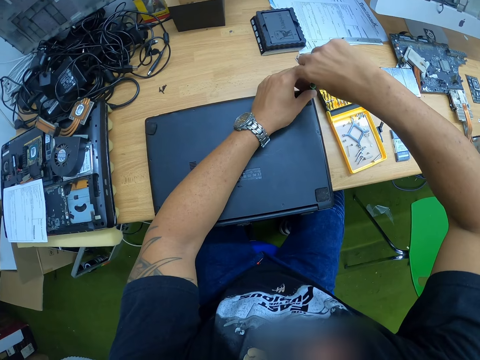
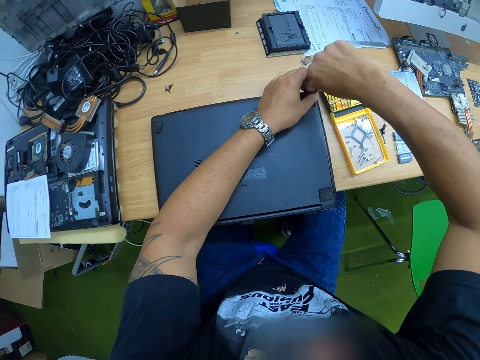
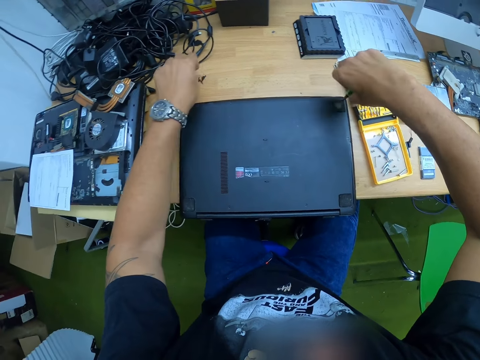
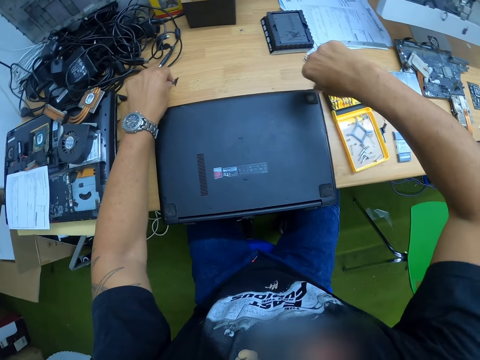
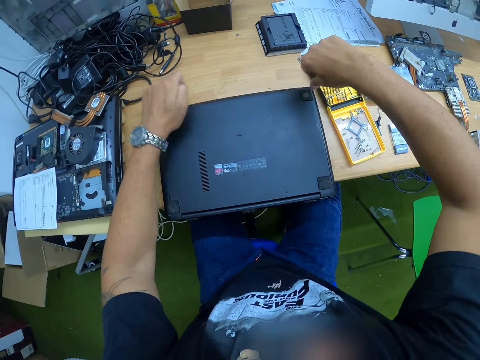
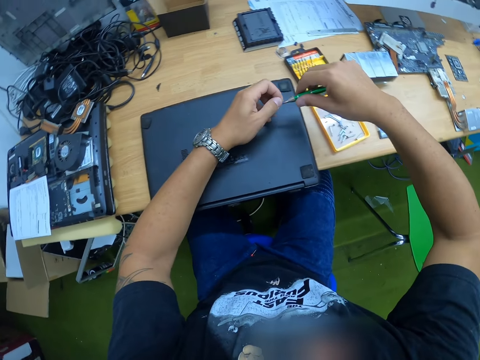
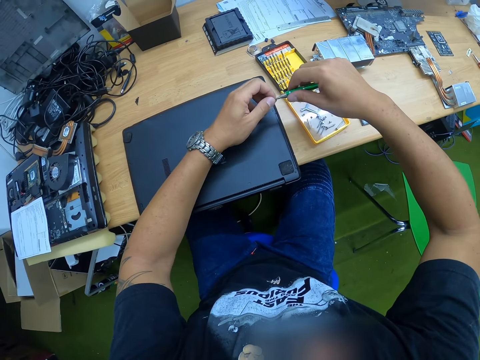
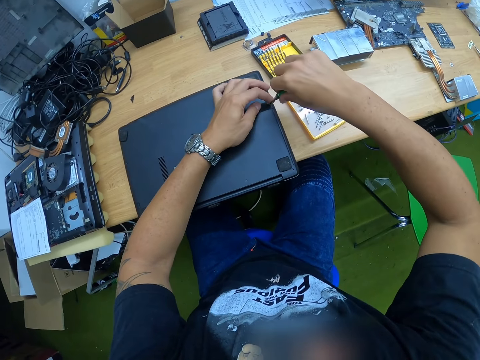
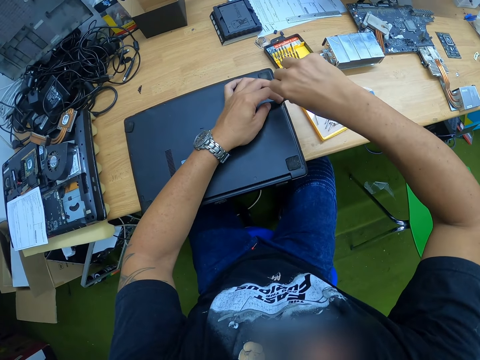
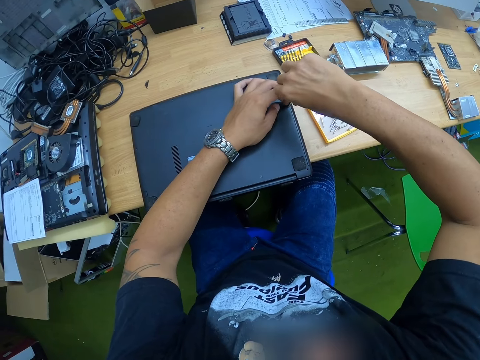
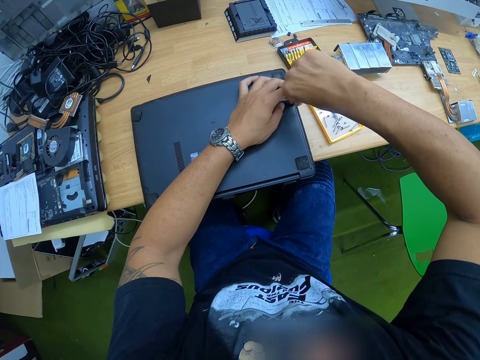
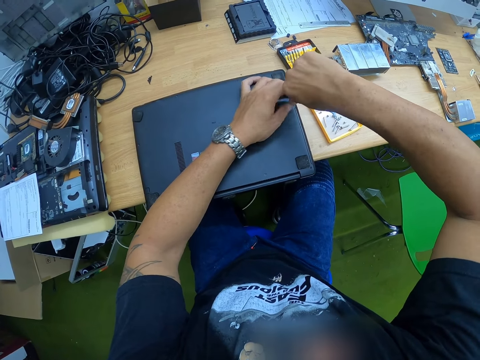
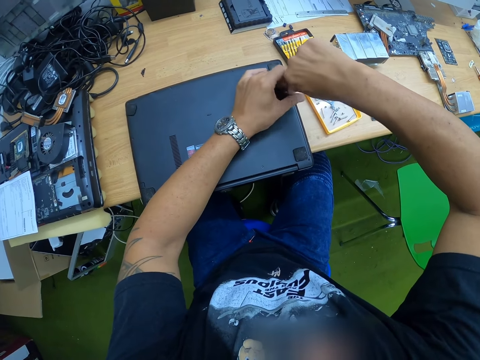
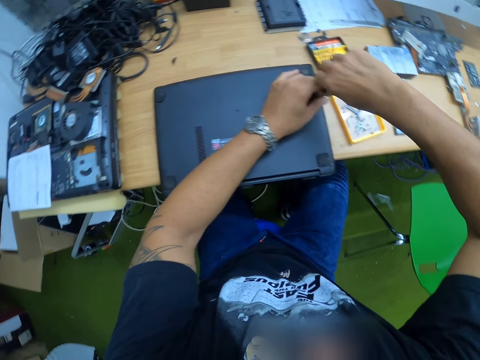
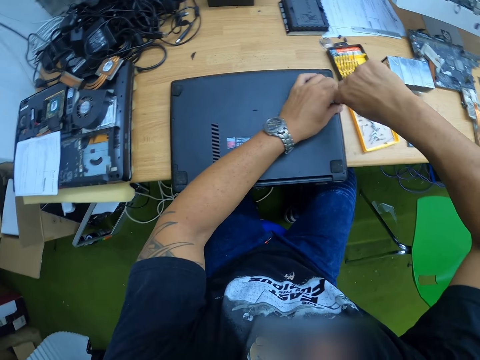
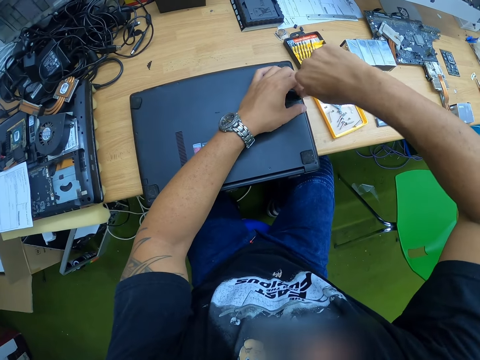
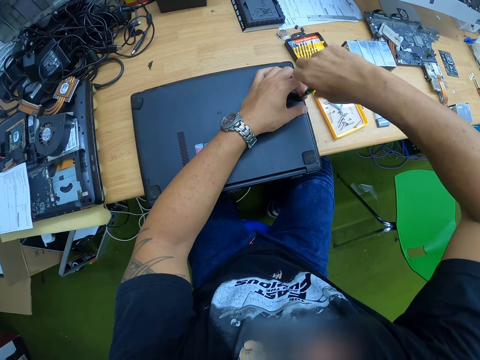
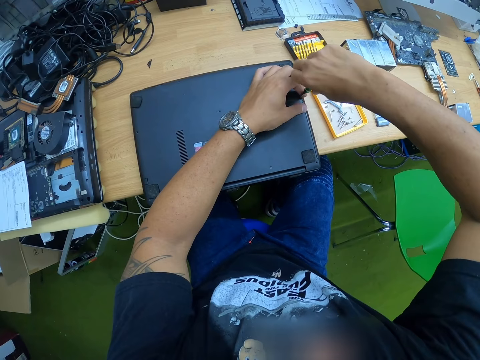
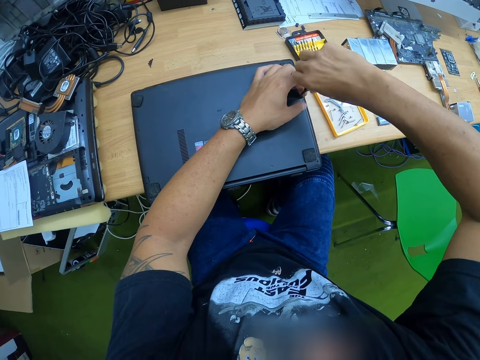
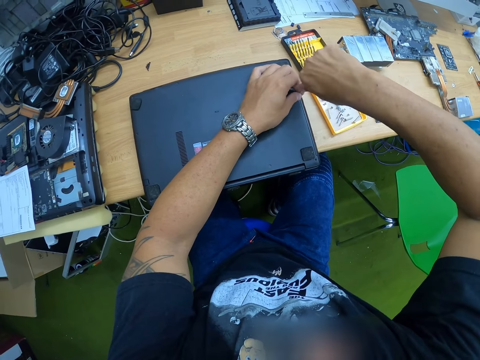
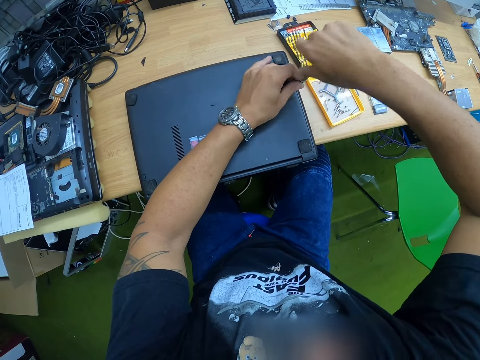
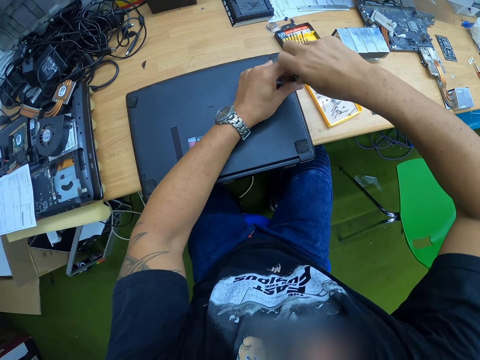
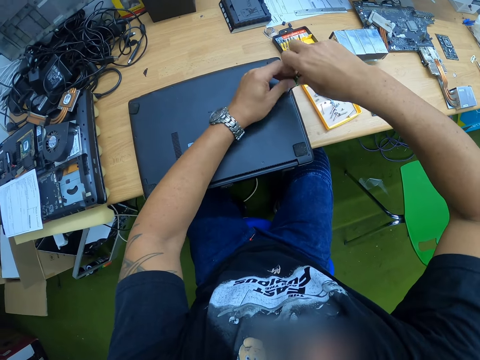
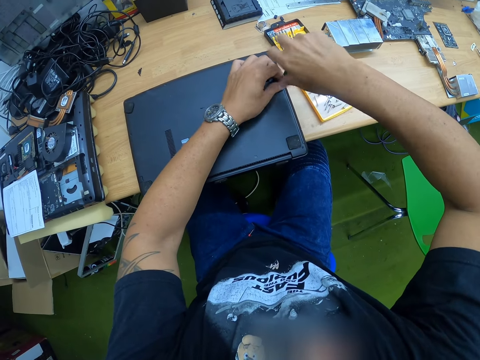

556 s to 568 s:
The camera wearer picks up a screw on the workbench with his left hand. He inserts the screw in his left hand into the tip of the screwdriver in his right hand. He screws the laptop's back case with the screwdriver in his right hand.

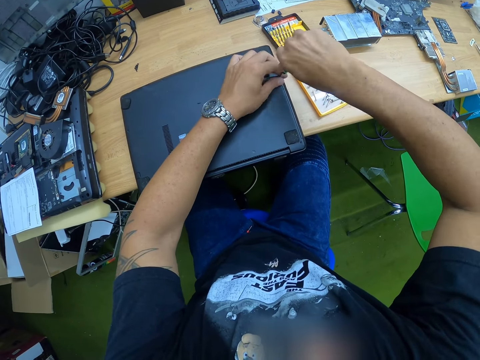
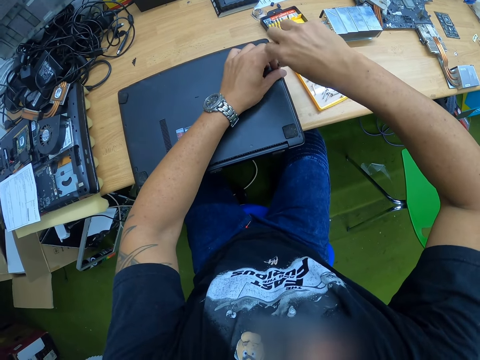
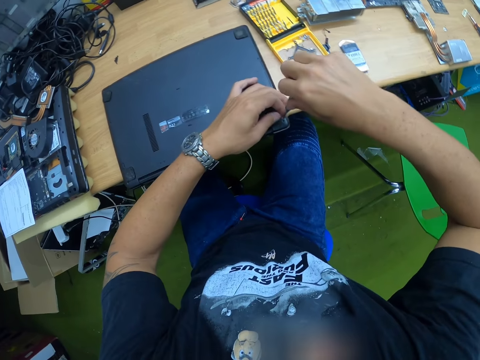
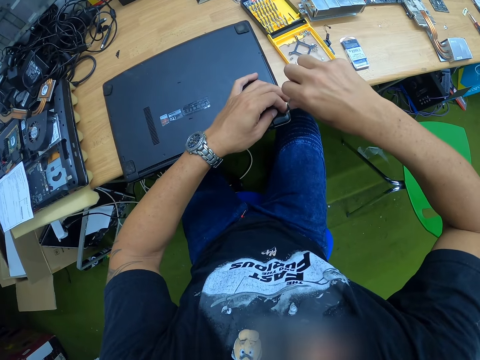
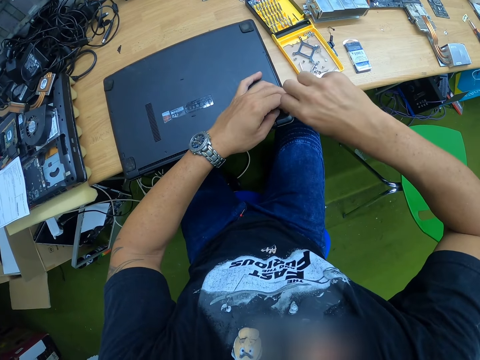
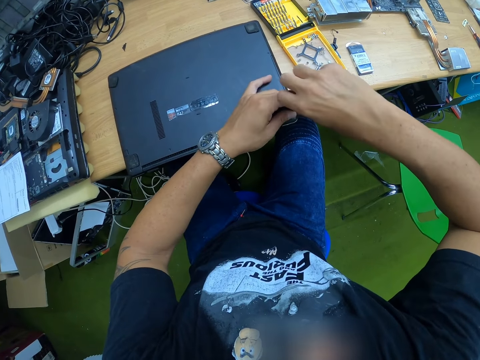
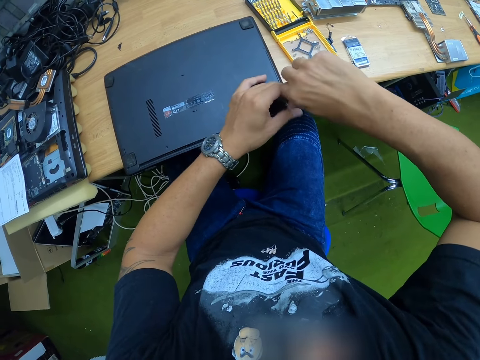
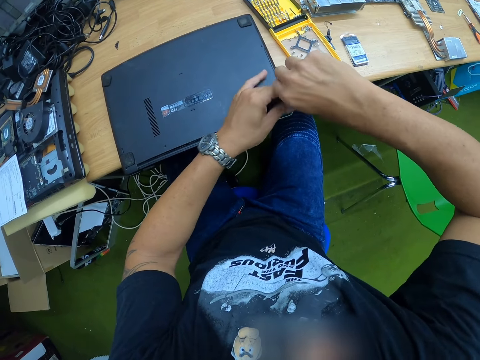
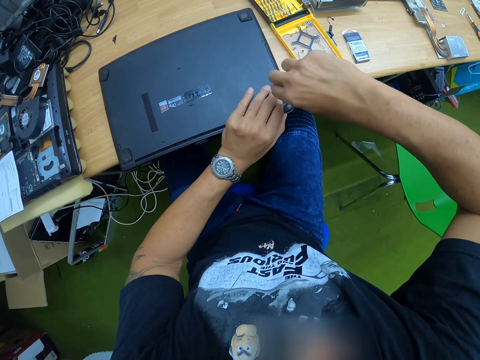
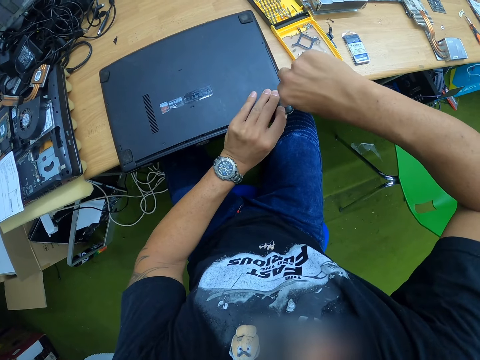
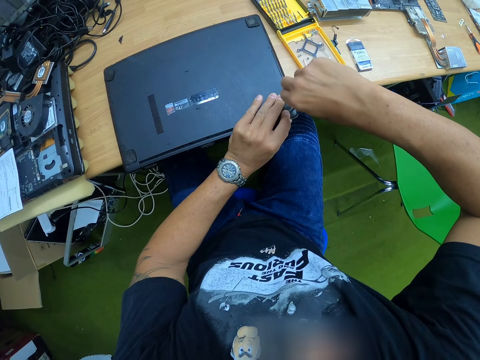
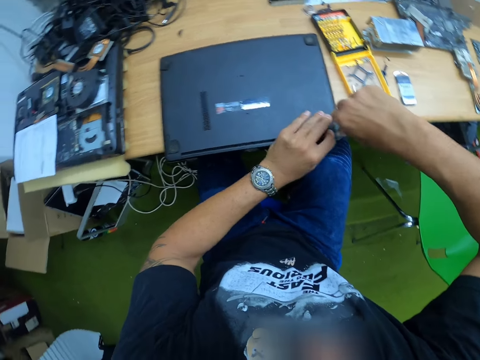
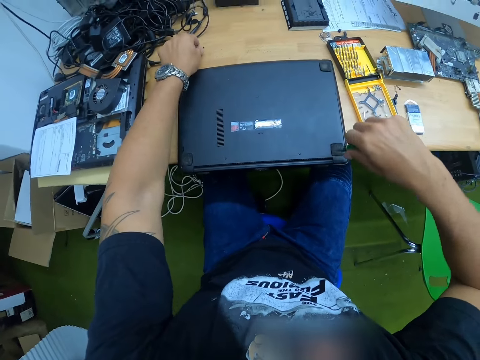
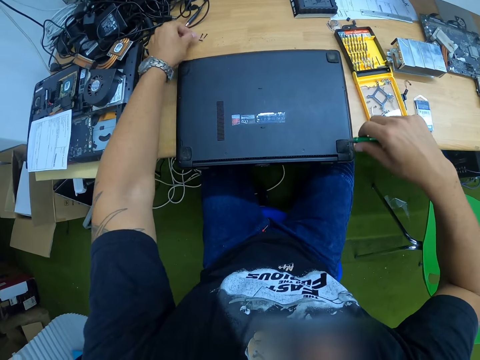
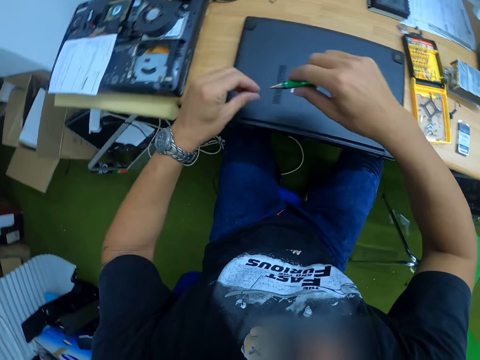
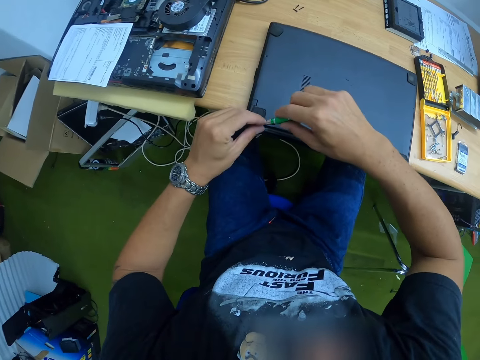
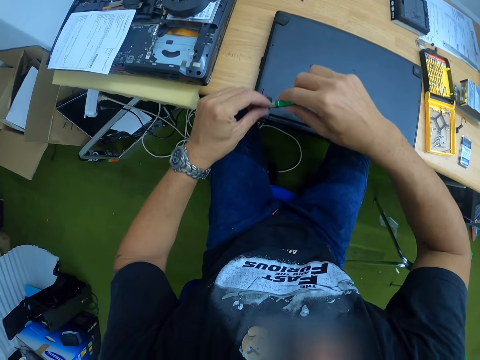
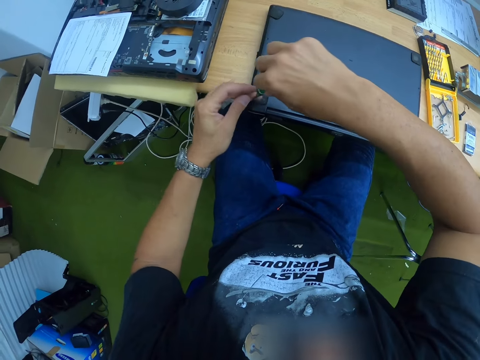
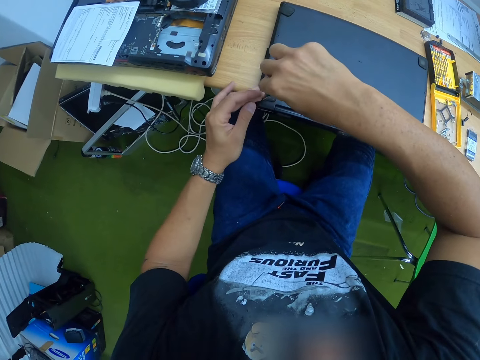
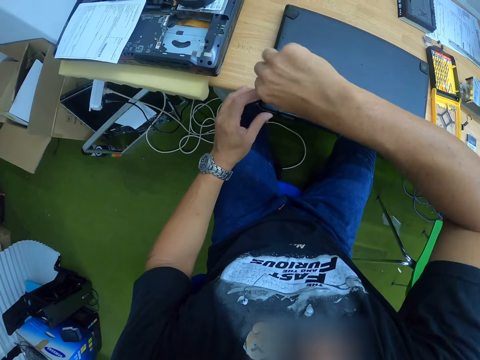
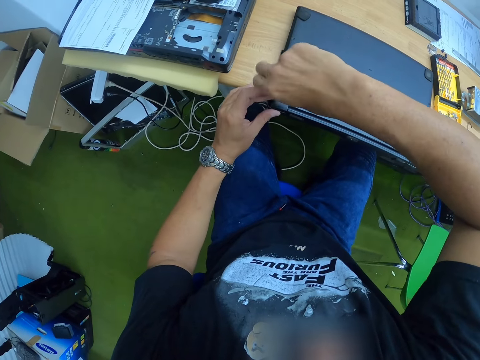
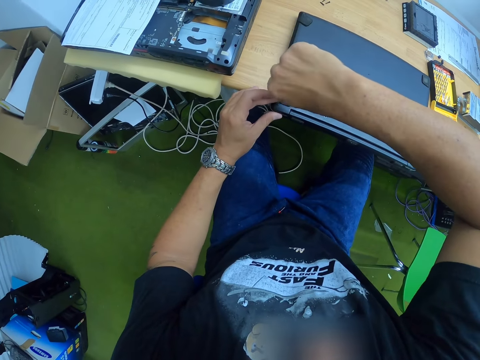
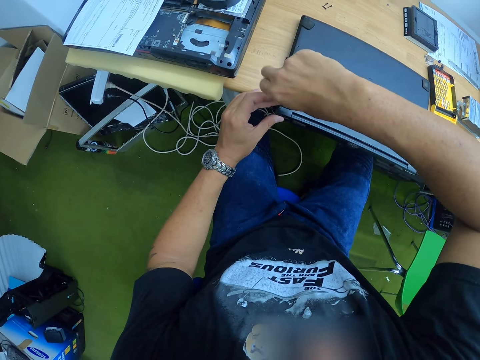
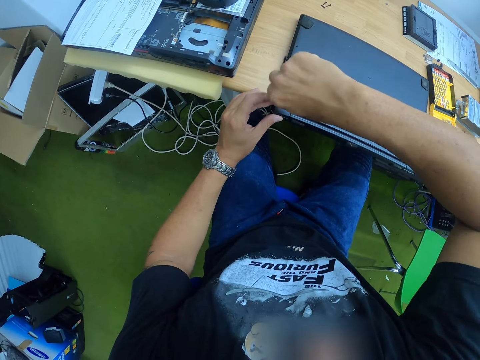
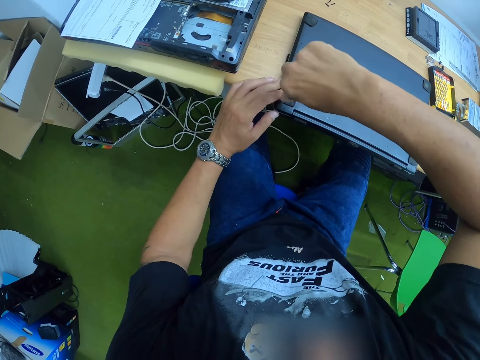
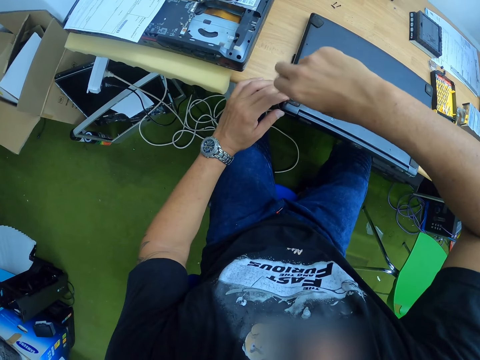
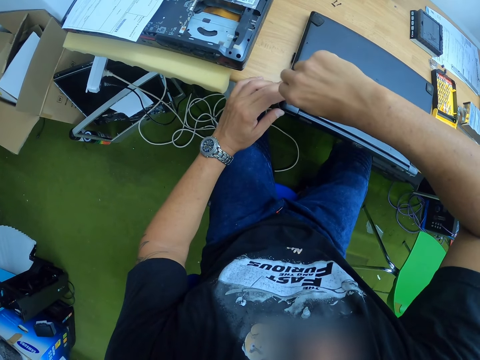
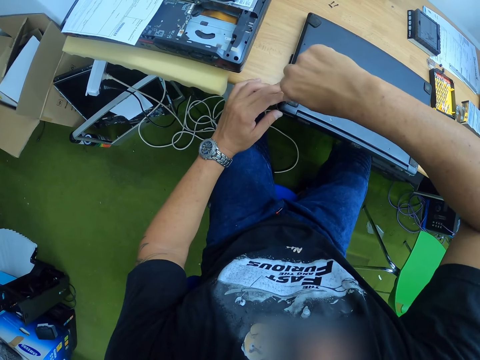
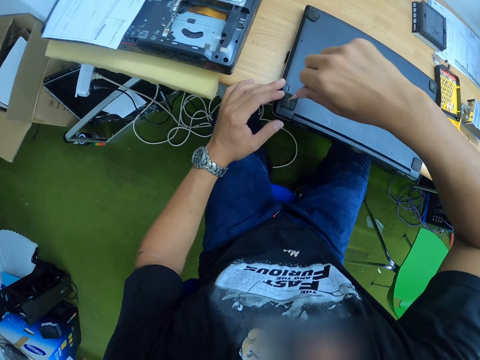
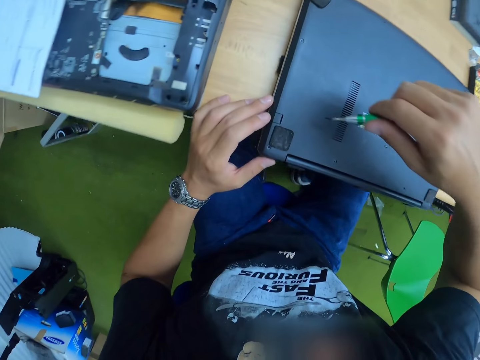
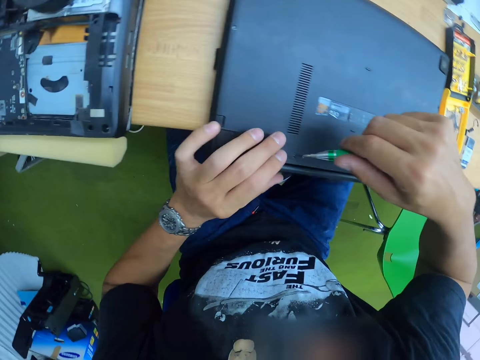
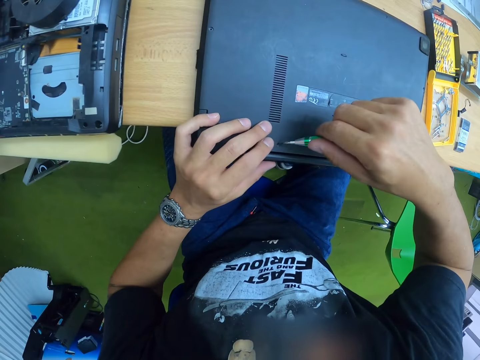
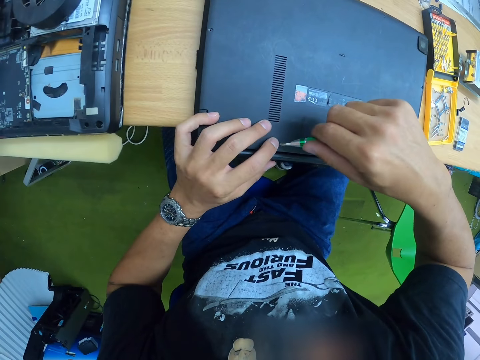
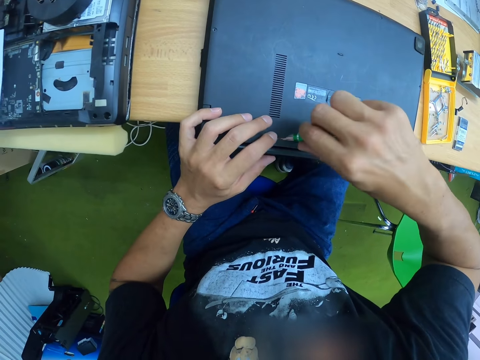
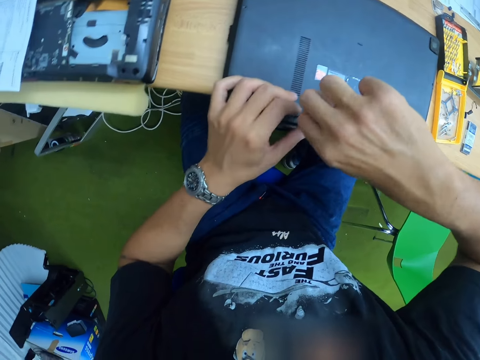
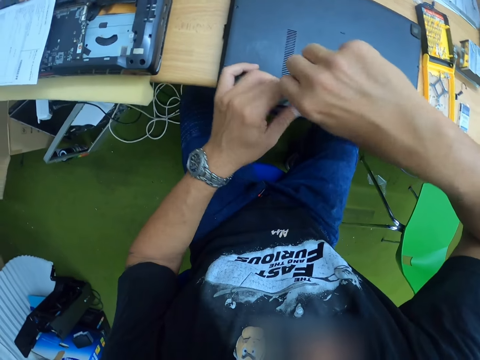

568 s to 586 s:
The camera wearer fixes a bolt on the laptop with a screwdriver. He picks up a screw or bolt on the workbench with his left hand. He inserts the screw in his left hand into the tip of the screwdriver in his right hand. He screws the laptop's back case with the screwdriver in his right hand. He fixes the bolt on the laptop with the screwdriver.
